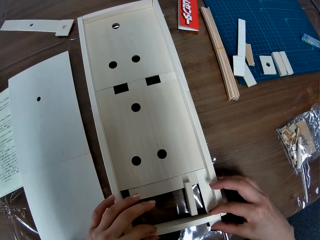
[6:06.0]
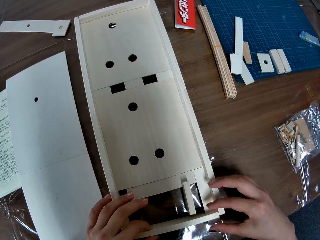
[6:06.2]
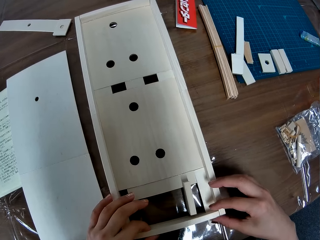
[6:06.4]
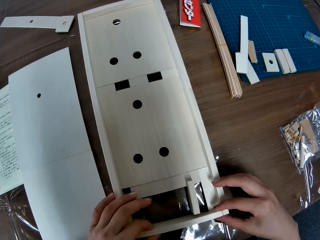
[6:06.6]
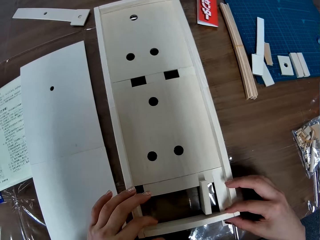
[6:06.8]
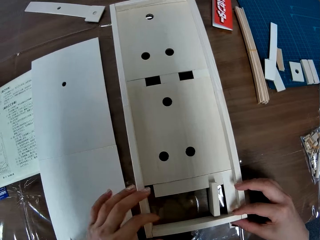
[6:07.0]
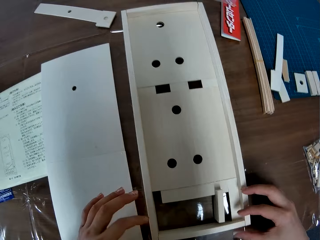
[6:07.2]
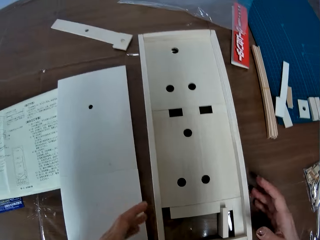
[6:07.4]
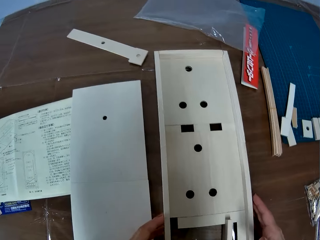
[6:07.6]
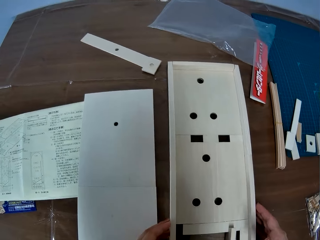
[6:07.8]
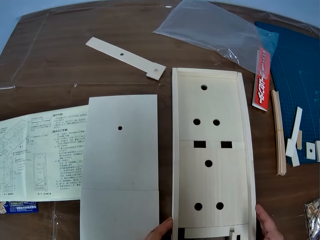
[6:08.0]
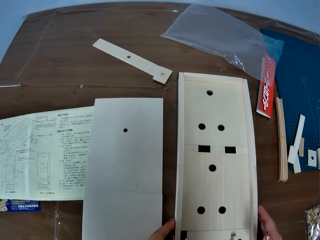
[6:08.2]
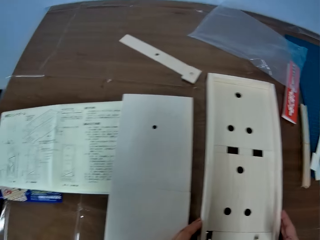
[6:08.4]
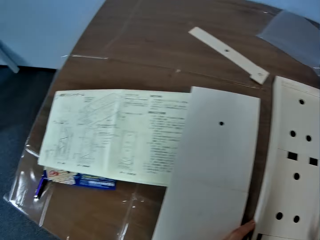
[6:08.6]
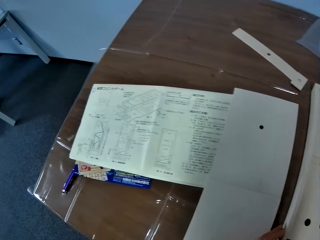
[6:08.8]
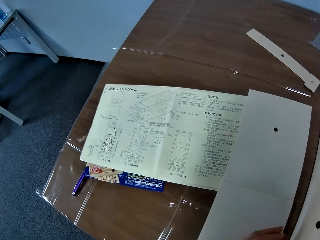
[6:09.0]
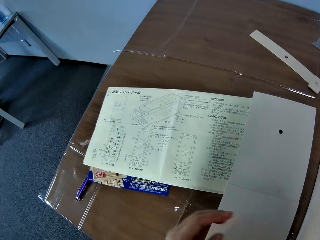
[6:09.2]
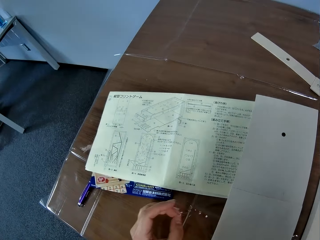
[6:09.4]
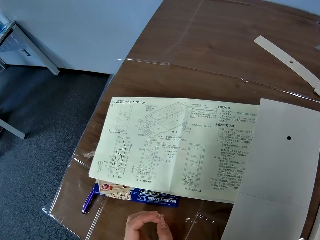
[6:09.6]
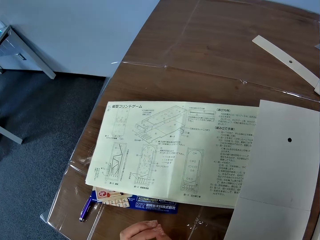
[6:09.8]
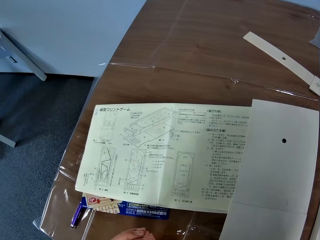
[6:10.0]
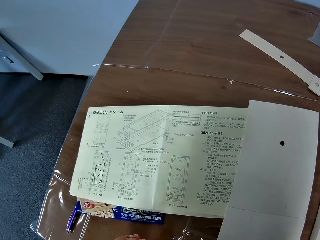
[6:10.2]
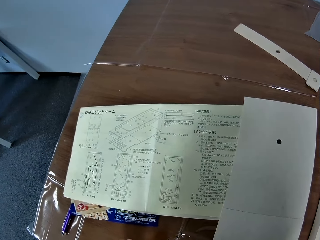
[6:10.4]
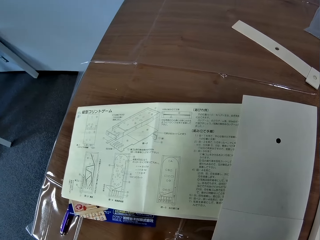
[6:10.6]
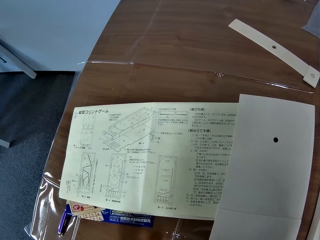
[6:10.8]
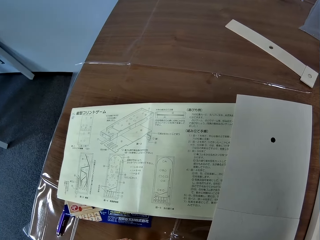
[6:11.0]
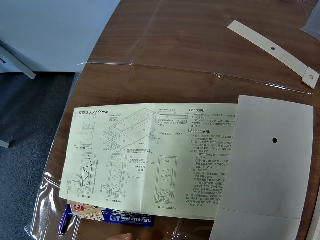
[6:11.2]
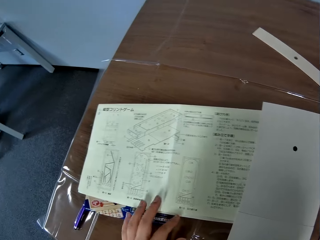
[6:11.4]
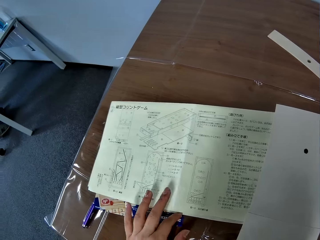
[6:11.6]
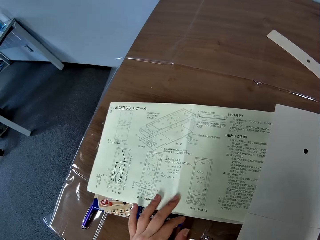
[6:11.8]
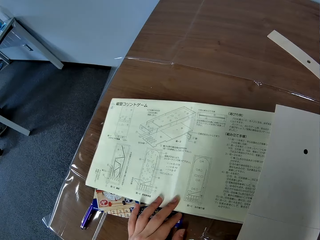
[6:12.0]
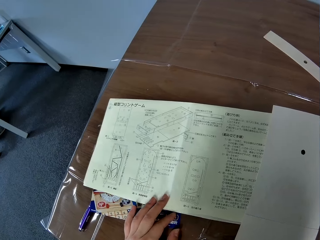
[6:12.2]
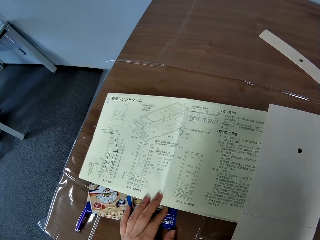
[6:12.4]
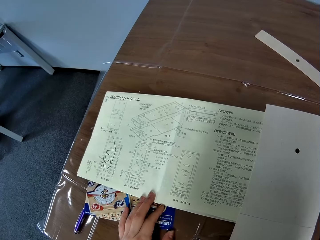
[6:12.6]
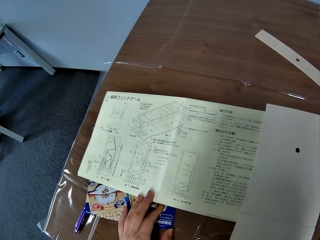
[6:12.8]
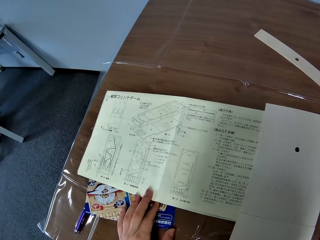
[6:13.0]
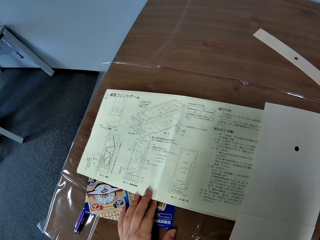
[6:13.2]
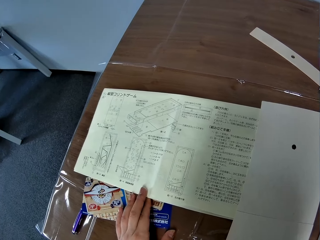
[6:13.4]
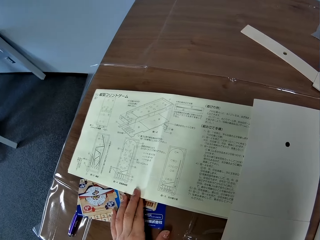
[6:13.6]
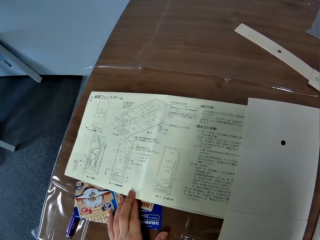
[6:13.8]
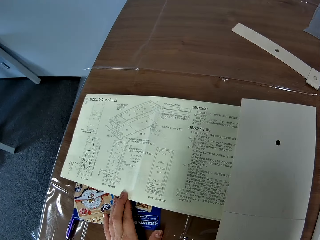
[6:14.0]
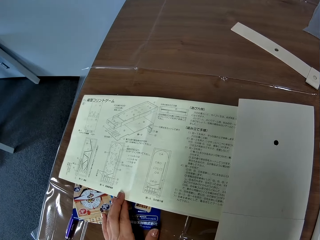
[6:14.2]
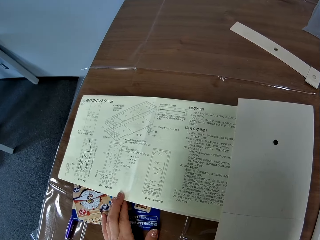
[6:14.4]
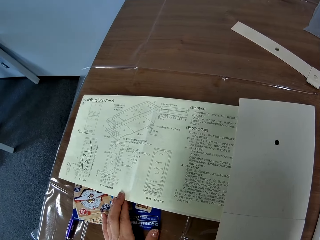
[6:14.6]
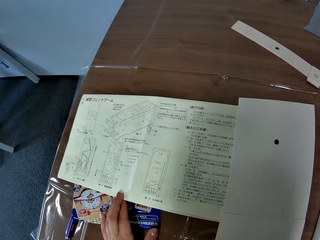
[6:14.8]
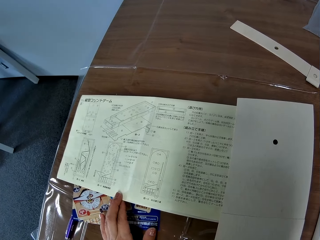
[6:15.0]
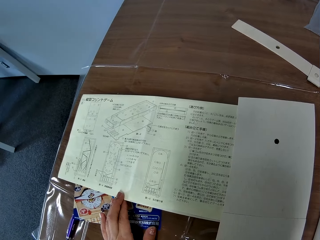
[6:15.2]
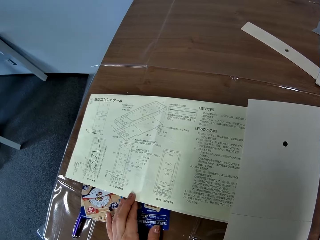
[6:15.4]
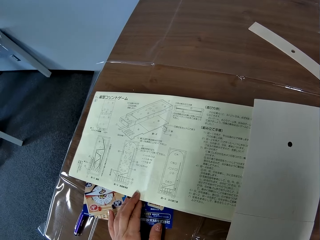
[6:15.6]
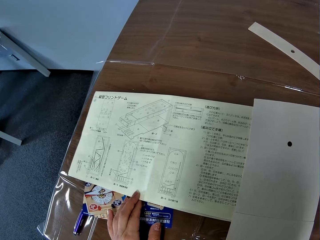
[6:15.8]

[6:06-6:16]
The camera wearer looks at the book or sketch on the table. She adjusts the paper with her left hand. She holds the sketch.

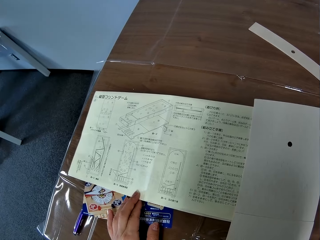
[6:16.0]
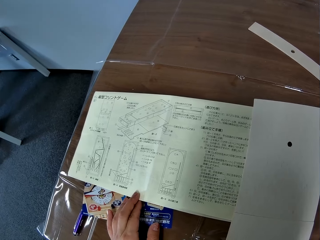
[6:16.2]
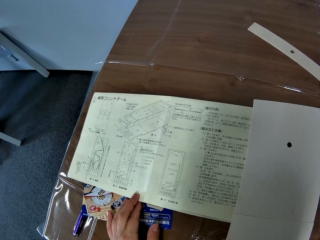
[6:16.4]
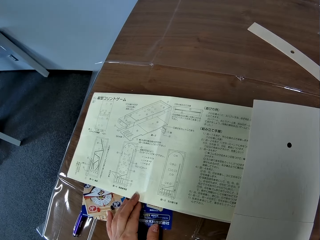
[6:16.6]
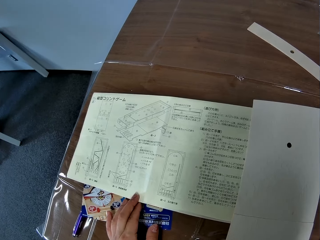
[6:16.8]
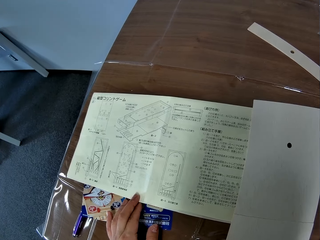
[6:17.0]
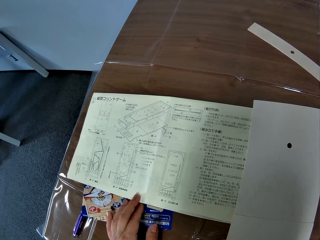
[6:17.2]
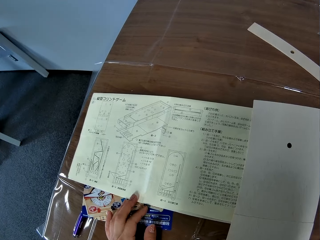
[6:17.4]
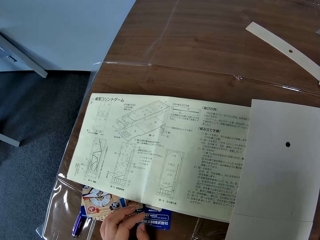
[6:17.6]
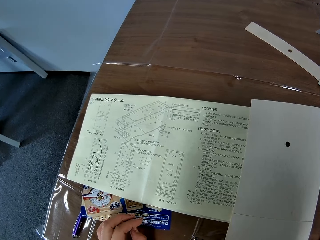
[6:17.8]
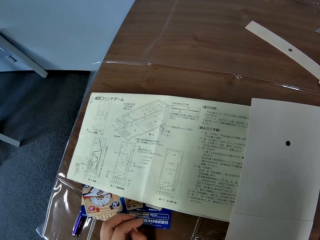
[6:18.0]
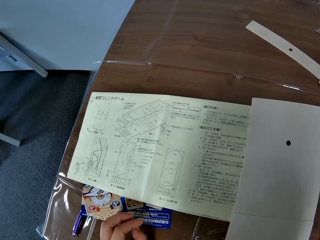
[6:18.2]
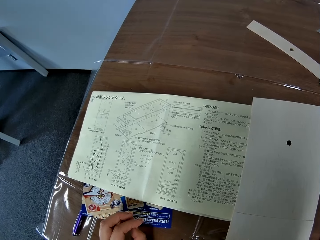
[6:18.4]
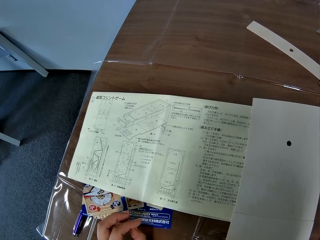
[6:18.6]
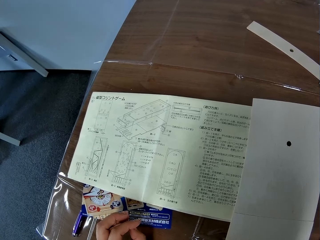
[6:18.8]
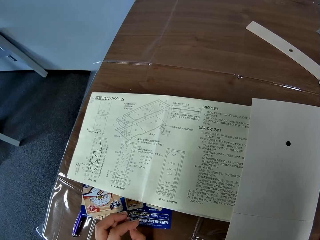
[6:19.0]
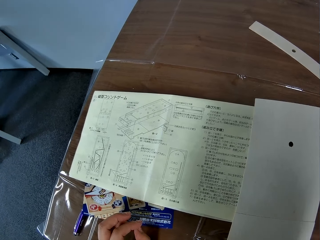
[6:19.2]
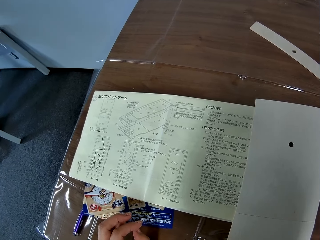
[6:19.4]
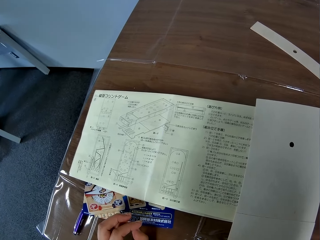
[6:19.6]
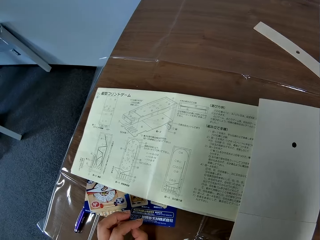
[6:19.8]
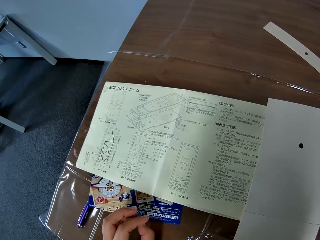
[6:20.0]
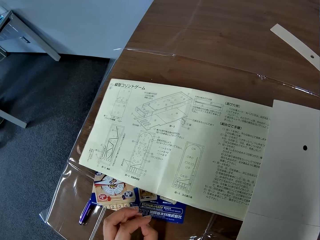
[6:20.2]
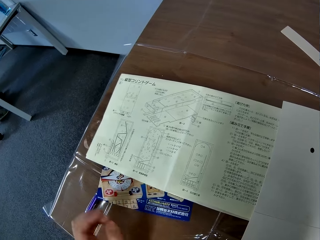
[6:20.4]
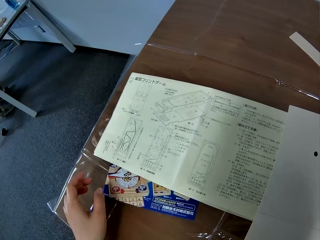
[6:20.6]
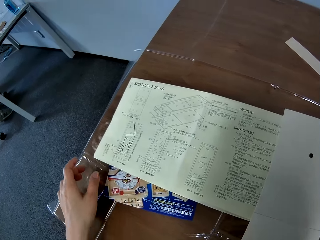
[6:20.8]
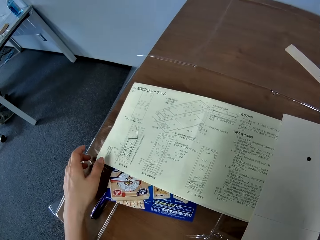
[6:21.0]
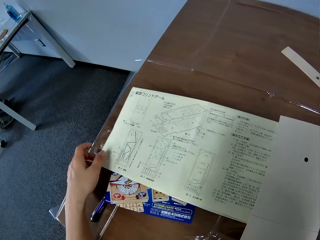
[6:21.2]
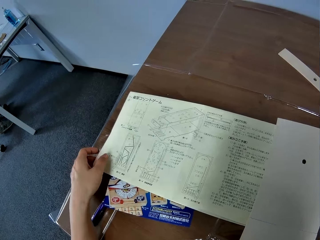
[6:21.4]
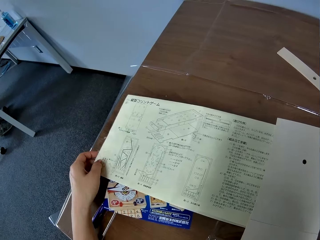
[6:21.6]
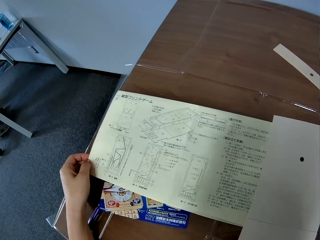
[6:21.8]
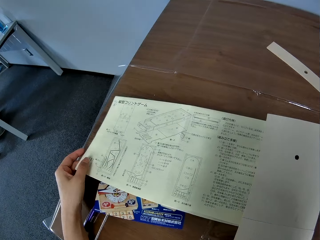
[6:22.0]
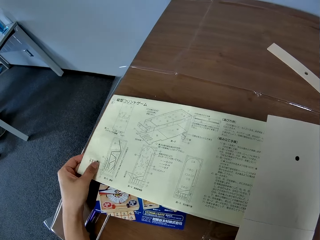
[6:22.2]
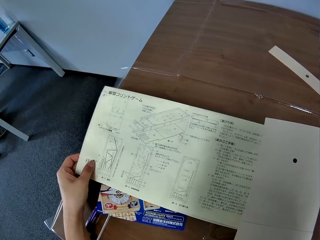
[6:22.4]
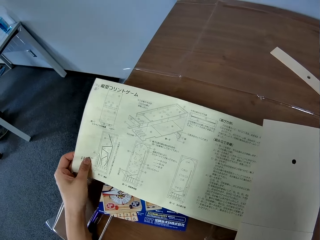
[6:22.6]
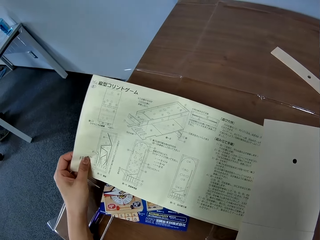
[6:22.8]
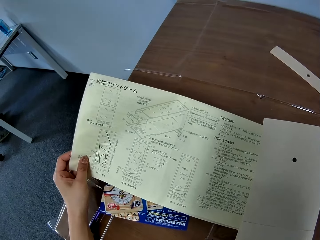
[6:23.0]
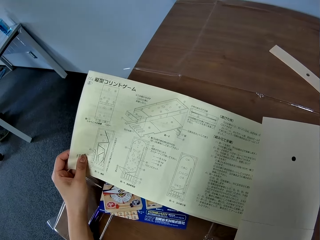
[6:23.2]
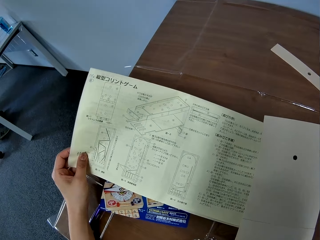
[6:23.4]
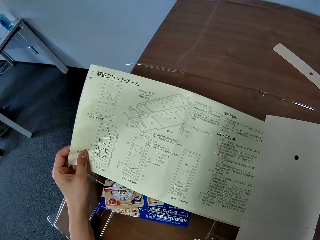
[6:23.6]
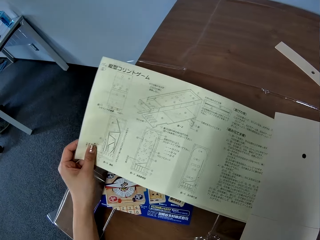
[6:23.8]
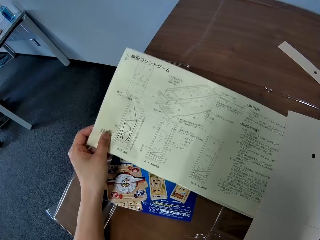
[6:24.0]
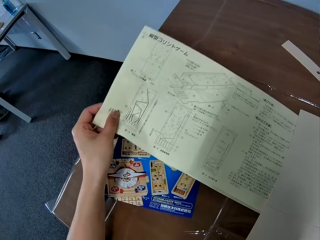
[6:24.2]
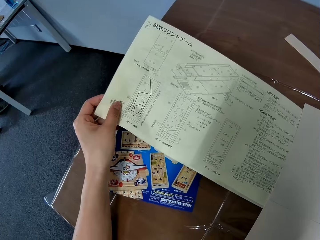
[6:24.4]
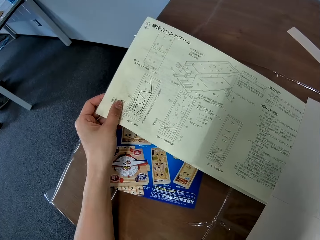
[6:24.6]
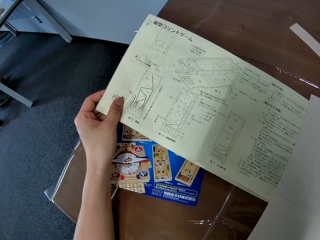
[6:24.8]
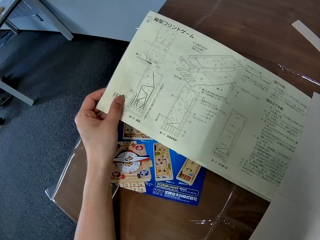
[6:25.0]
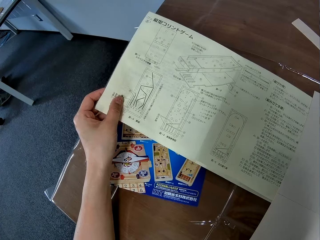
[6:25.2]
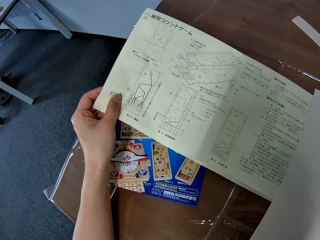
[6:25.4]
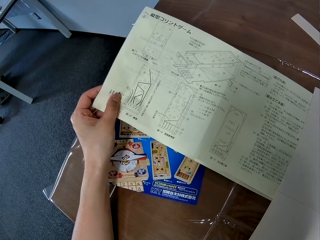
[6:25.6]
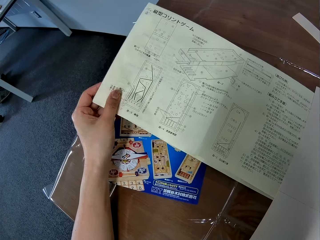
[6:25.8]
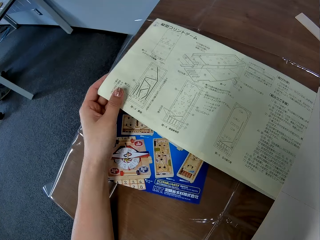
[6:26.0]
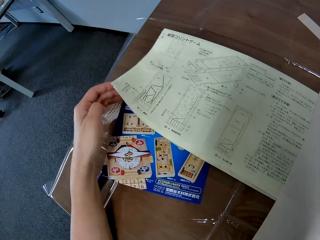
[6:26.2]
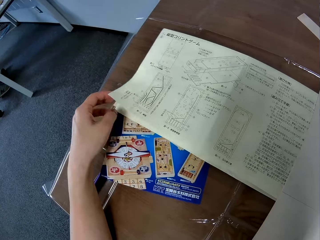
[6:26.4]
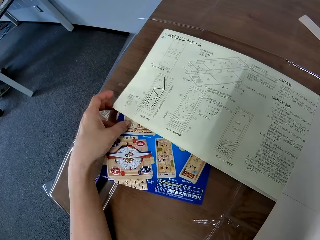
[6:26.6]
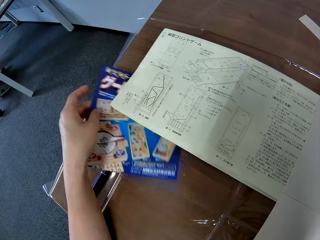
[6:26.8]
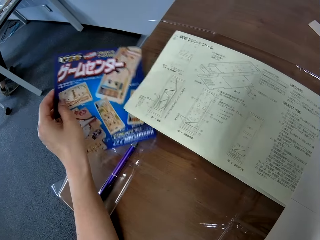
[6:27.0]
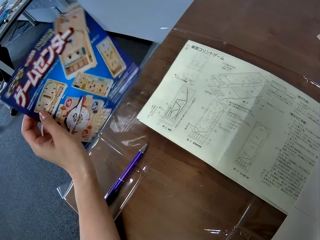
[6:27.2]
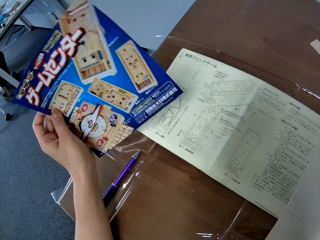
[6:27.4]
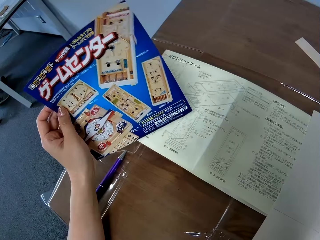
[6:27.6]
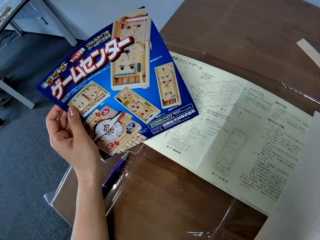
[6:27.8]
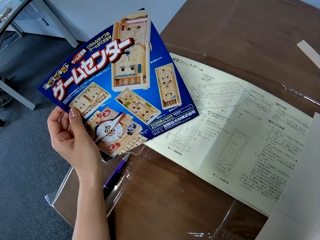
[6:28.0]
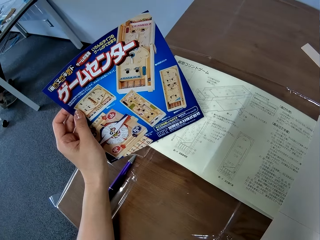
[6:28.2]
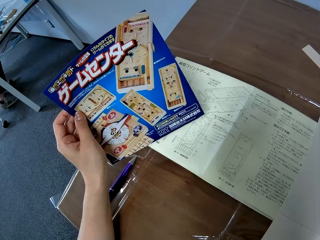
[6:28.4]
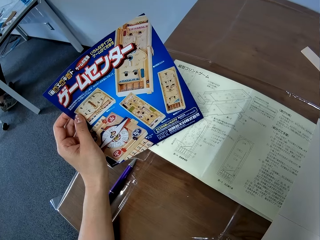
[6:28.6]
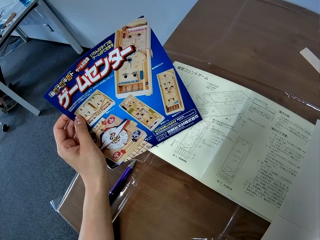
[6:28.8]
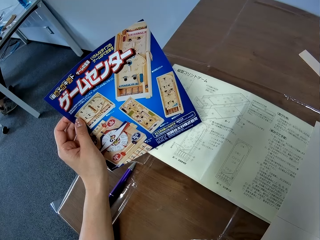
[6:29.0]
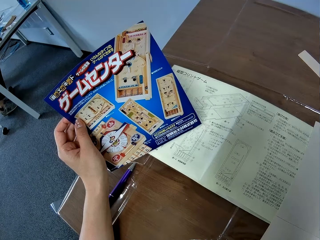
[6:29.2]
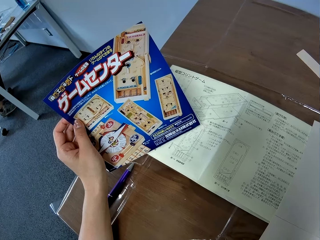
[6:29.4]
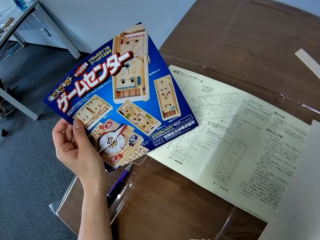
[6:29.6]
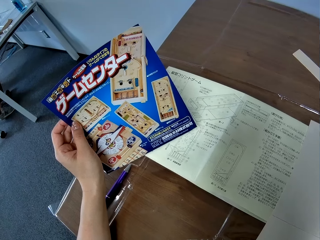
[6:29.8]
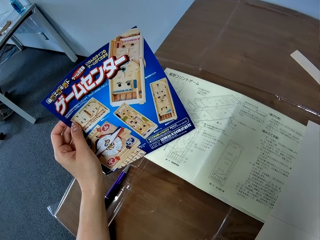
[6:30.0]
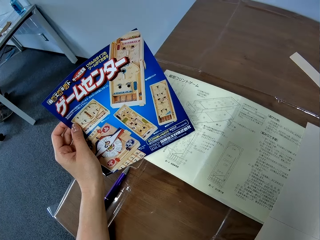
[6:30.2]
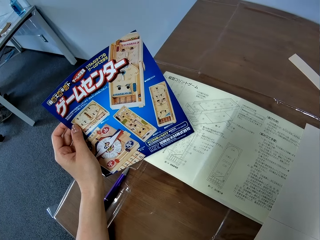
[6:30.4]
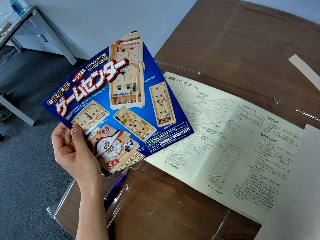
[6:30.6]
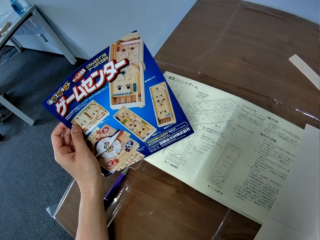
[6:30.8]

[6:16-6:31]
The camera wearer reads the sketch. She lifts the left edge of the paper from the table. She picks up a flyer from under the paper with her left hand. She looks at the flyer in her left hand.
